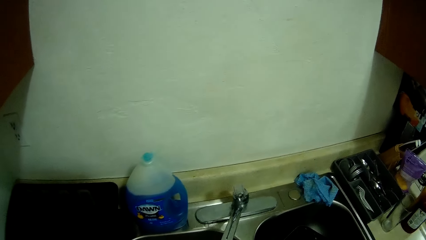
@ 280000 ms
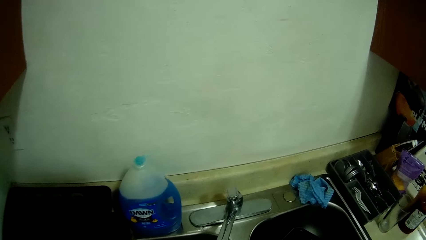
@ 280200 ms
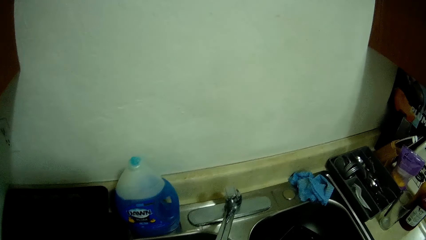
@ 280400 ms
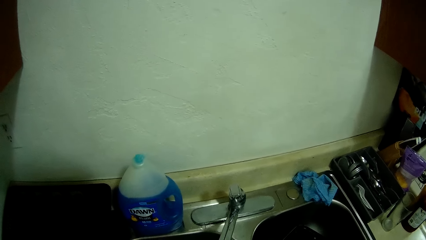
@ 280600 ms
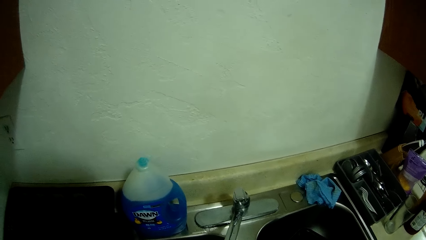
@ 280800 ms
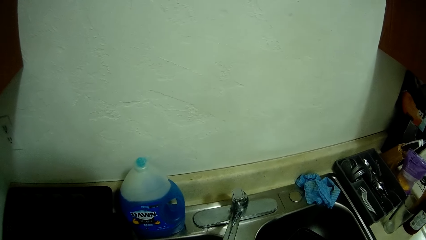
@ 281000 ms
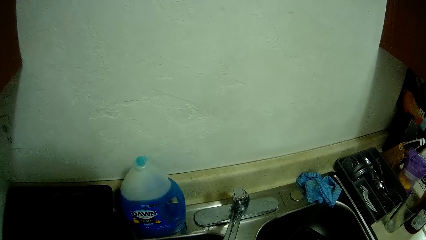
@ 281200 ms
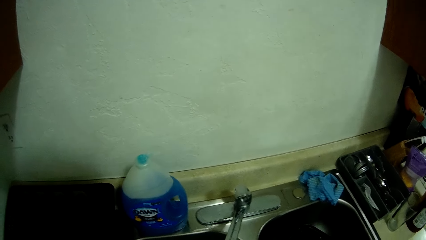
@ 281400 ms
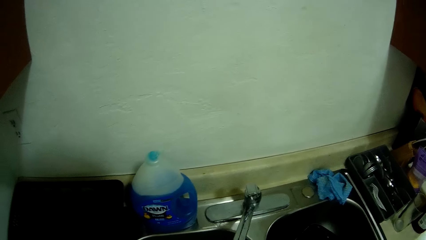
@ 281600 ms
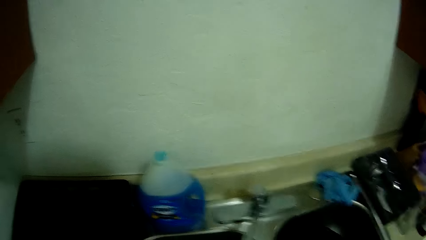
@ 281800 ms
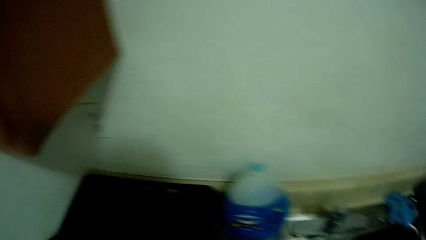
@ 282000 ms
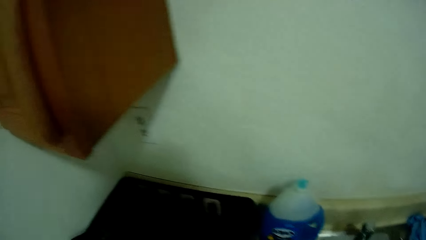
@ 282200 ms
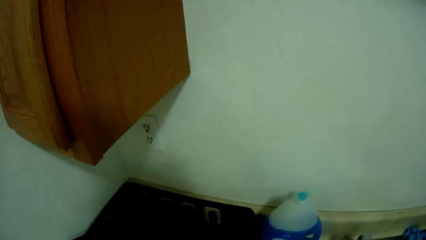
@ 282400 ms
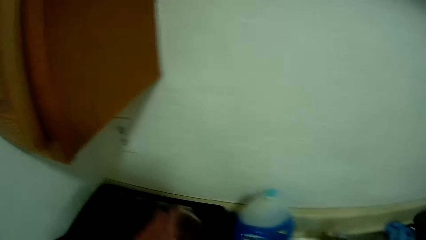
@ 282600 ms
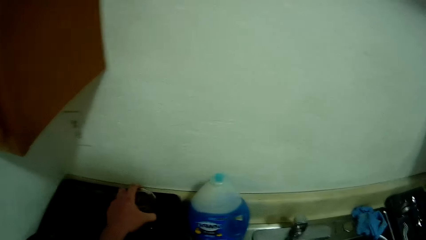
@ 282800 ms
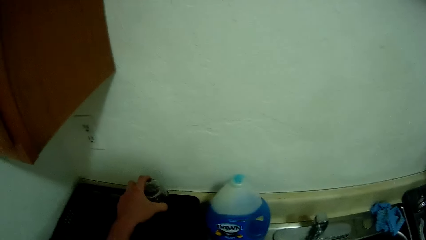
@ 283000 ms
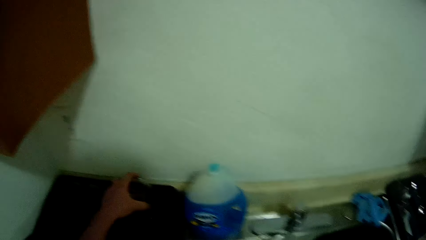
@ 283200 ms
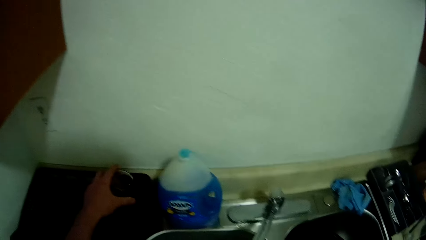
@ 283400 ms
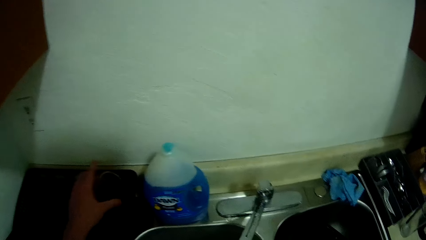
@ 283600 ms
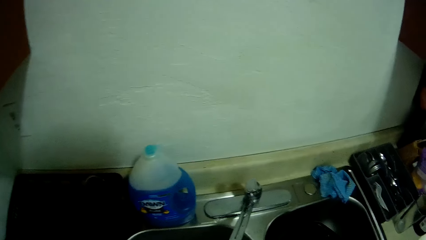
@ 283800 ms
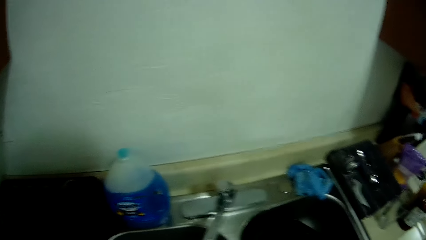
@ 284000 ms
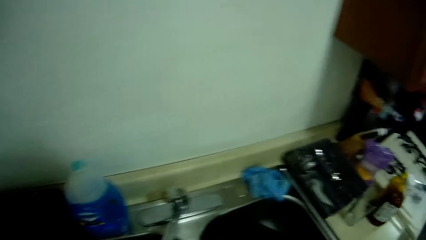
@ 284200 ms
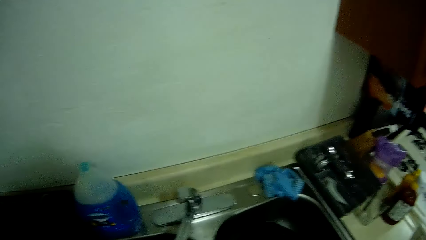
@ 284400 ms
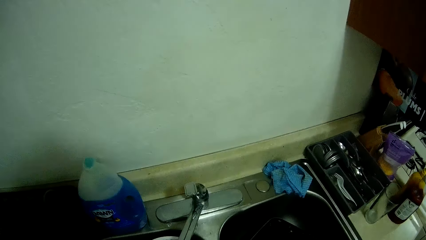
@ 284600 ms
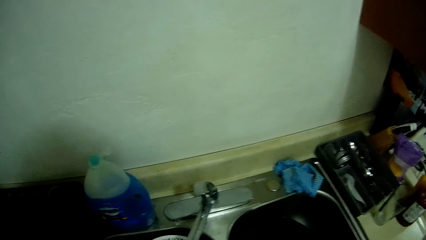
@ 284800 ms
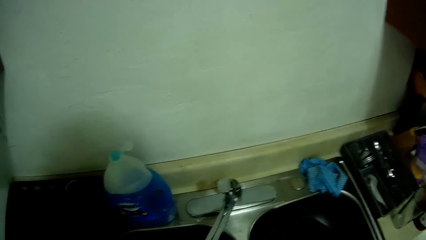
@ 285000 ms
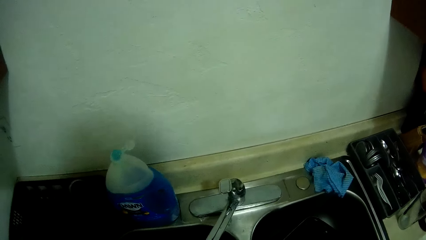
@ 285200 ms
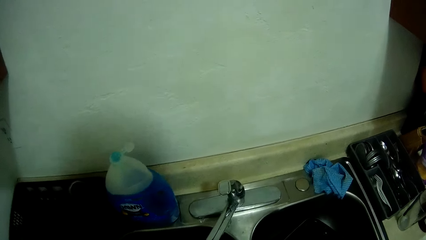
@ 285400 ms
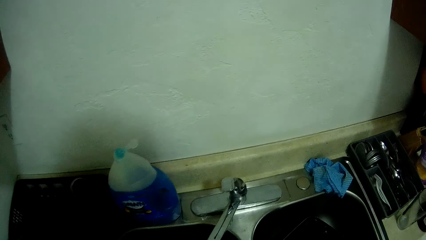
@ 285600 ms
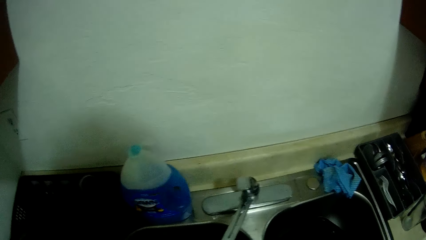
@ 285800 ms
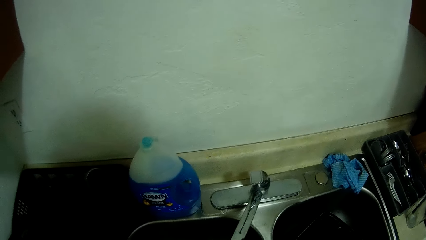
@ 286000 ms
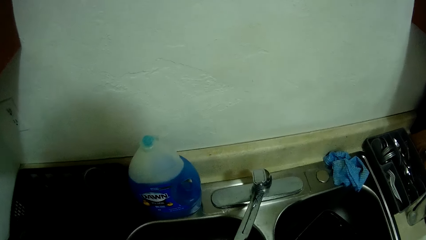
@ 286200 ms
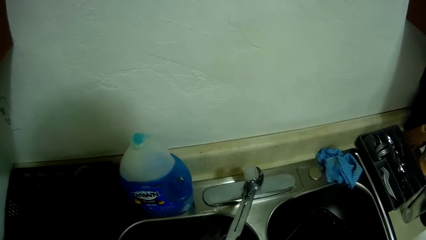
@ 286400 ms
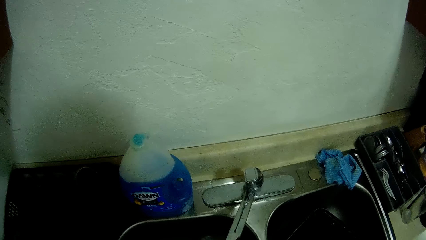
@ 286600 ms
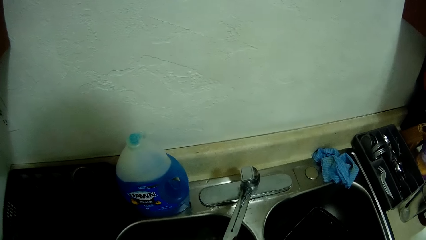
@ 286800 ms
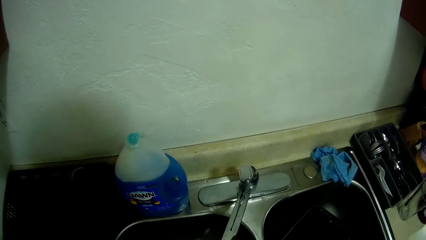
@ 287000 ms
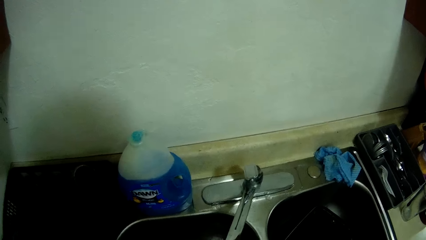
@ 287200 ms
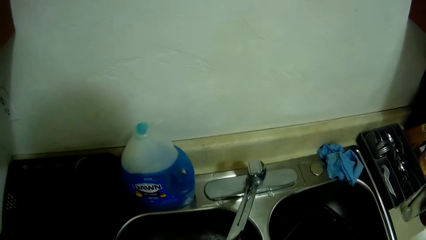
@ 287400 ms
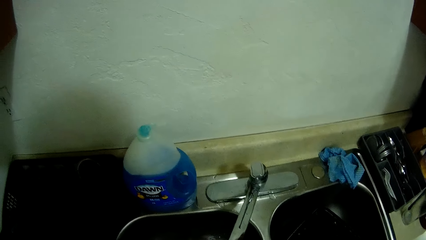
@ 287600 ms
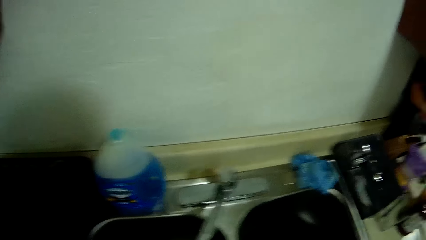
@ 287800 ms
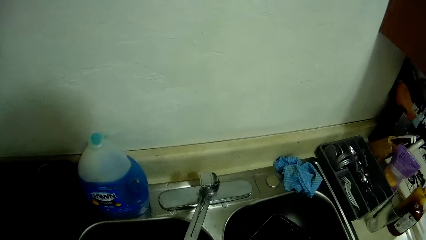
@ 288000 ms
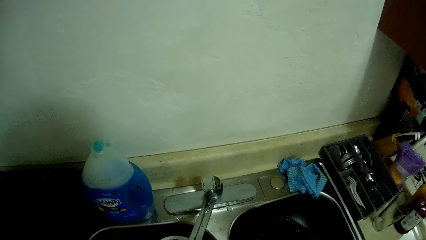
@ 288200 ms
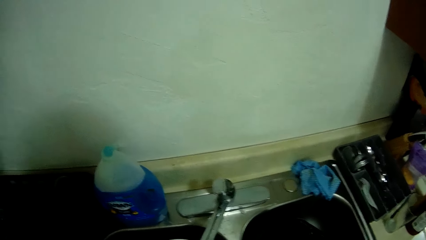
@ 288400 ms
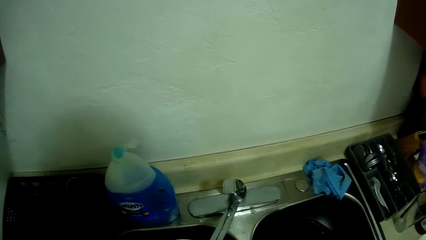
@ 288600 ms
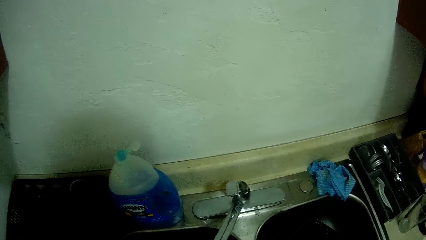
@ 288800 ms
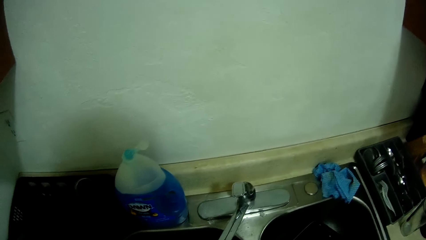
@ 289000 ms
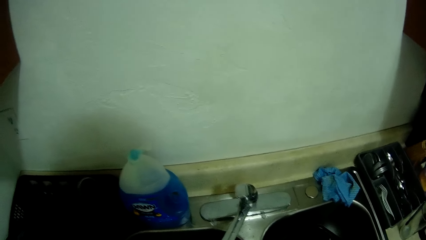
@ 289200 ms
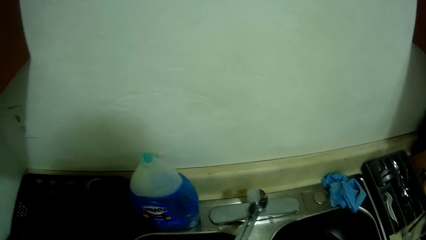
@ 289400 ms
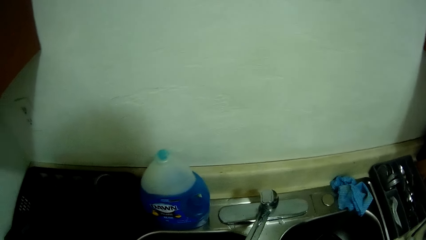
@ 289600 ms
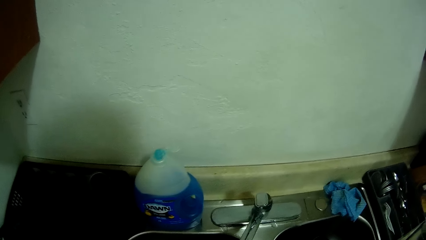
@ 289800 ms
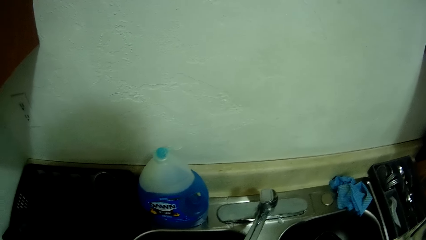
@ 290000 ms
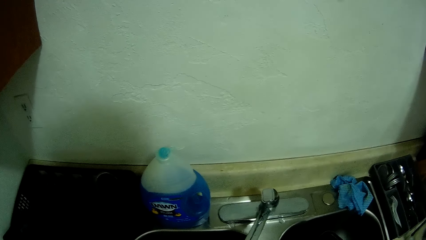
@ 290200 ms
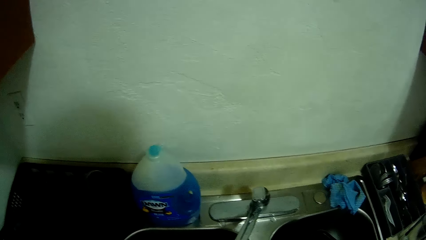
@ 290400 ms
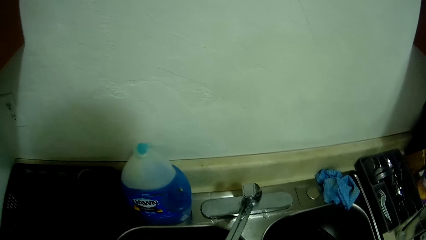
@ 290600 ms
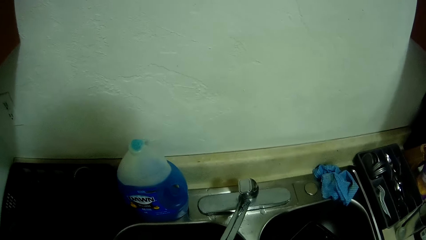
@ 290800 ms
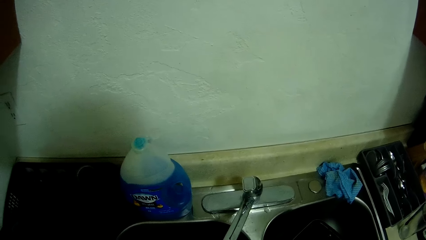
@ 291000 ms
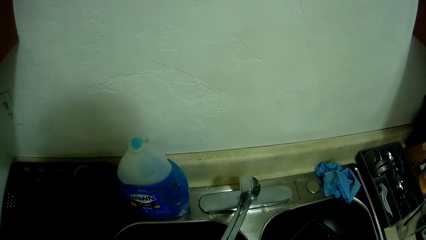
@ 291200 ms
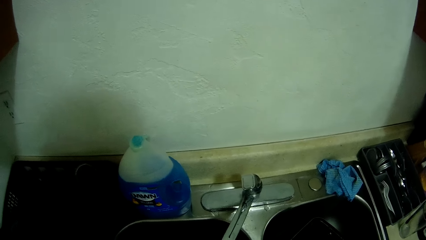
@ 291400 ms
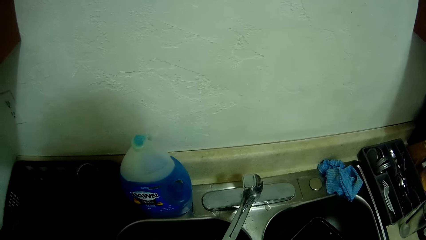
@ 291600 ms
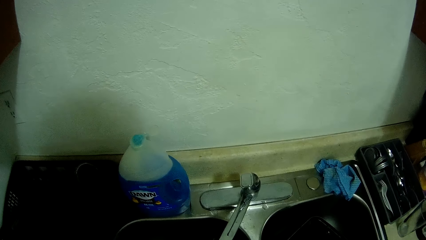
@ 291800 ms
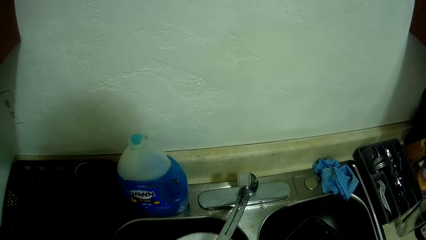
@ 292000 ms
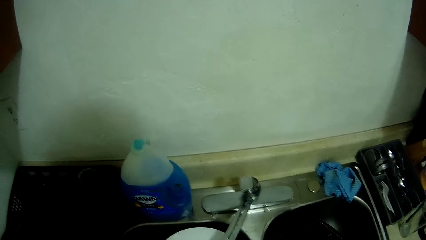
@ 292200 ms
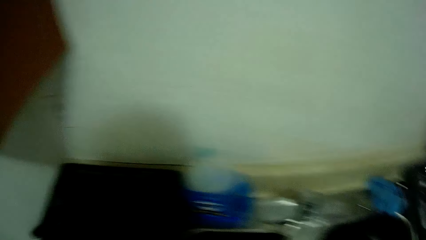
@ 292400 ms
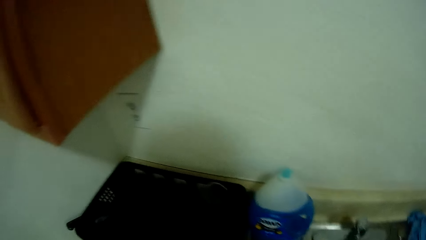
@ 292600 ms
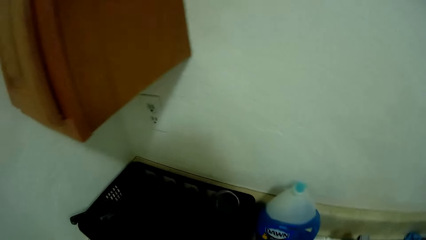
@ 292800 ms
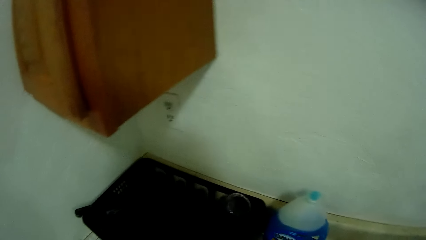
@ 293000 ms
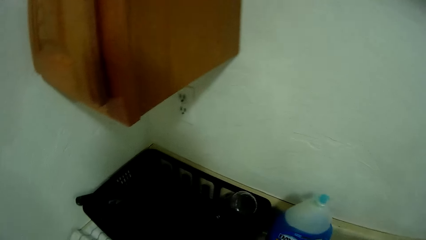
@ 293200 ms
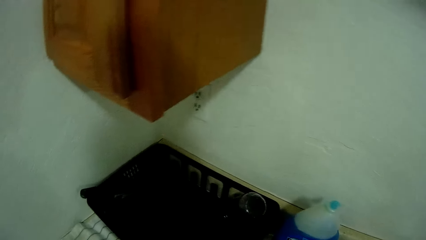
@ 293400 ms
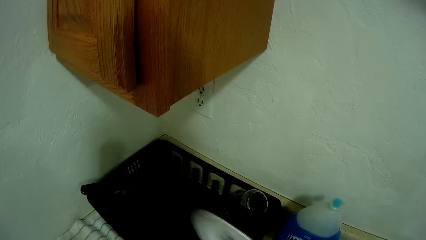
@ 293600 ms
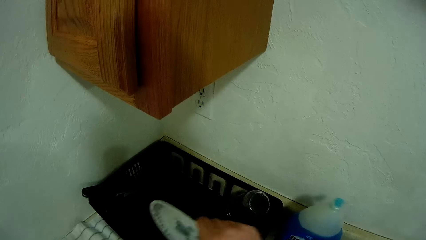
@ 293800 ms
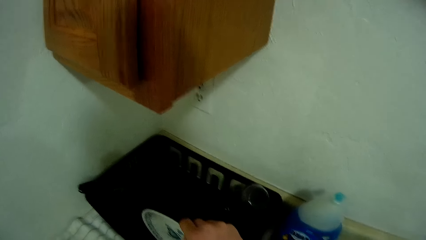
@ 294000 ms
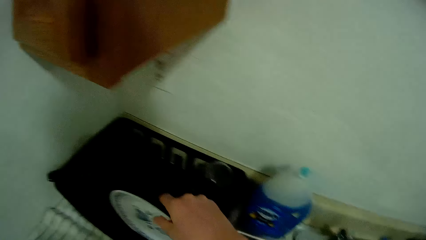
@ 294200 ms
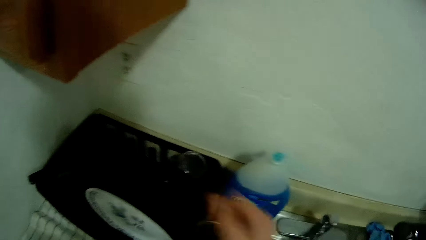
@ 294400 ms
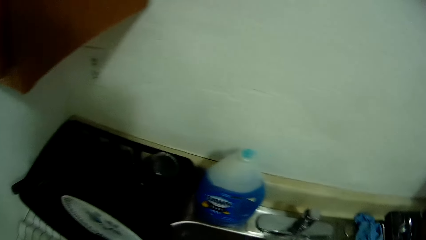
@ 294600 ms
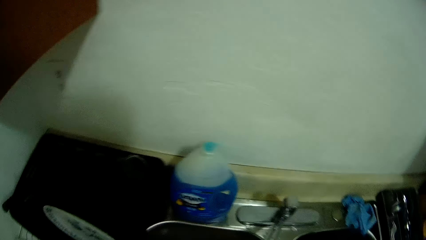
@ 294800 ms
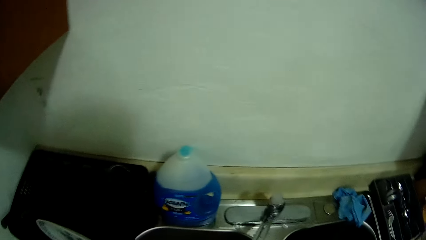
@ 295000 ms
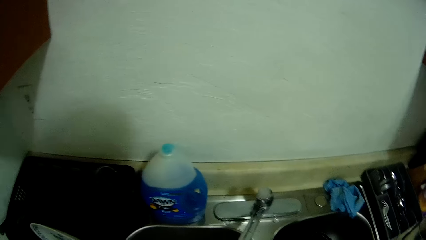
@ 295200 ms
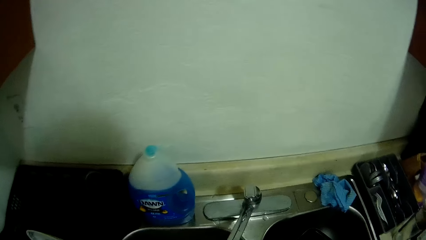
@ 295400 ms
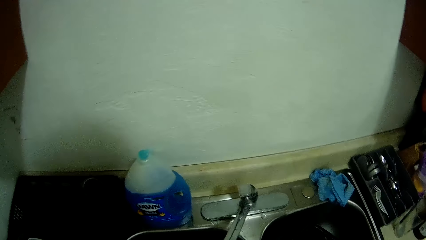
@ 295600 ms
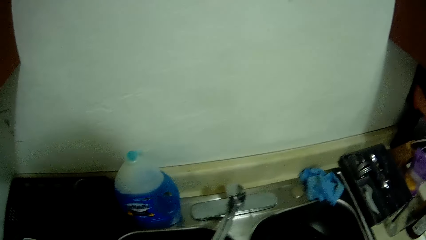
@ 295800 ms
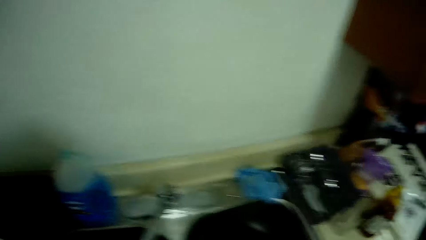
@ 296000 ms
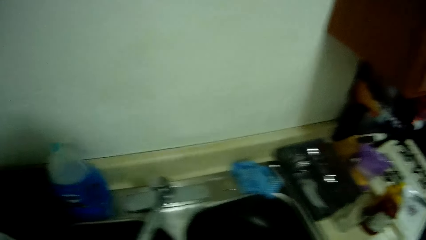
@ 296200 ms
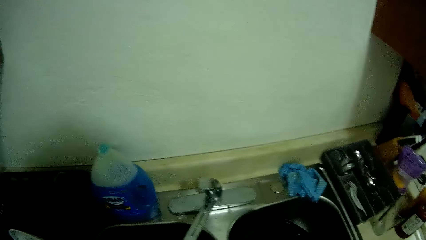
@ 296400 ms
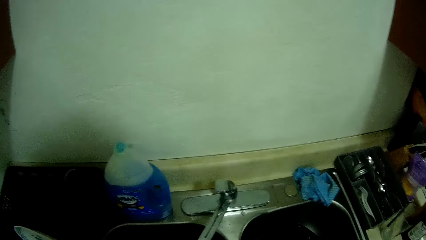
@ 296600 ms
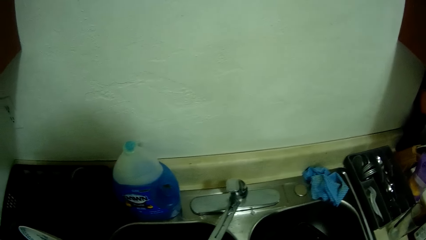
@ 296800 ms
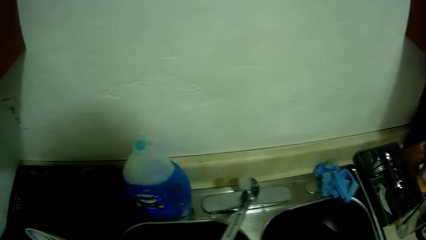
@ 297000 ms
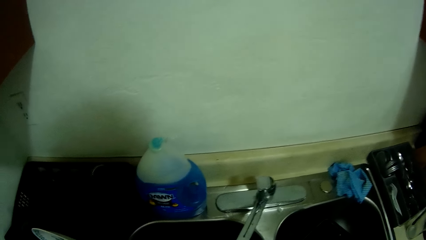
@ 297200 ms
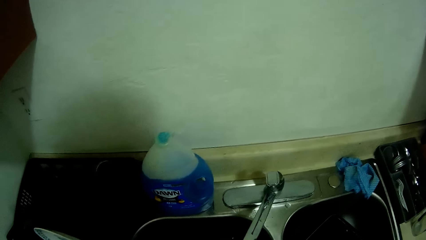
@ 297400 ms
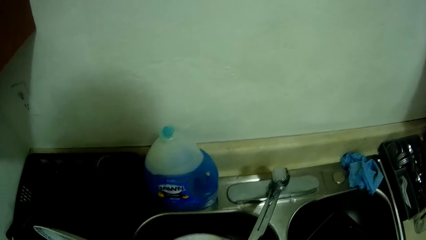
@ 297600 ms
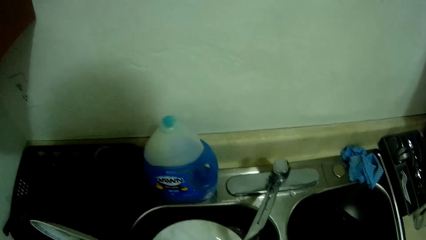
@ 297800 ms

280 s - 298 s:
The camera wearer puts the cup on the countertop with his left hand. He rinses a plate in the sink. He looks at the sink. He puts the plate in the plate rack on the countertop with his right hand. He rinses a plate in the sink.
